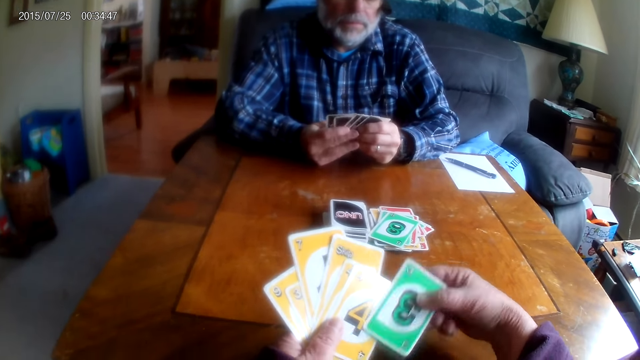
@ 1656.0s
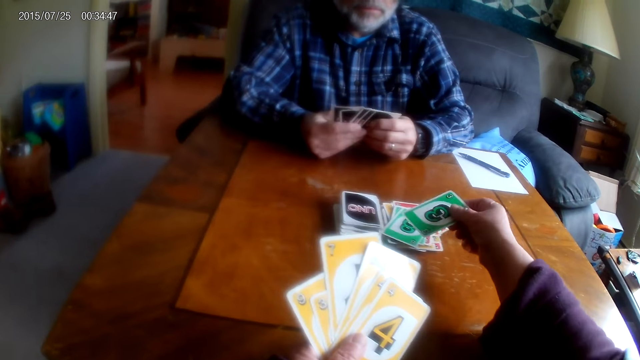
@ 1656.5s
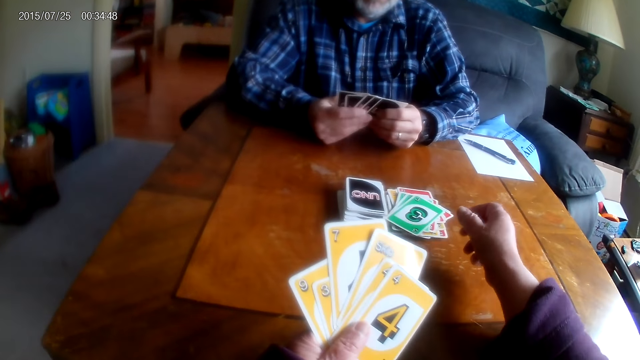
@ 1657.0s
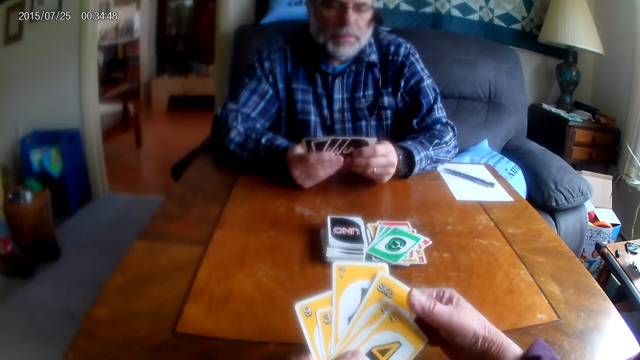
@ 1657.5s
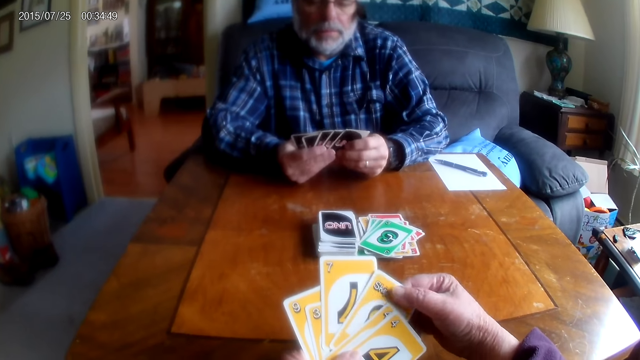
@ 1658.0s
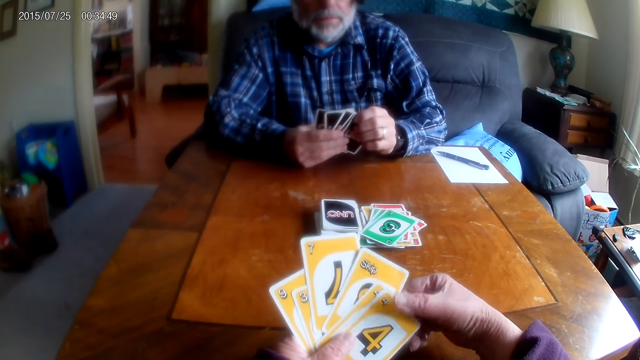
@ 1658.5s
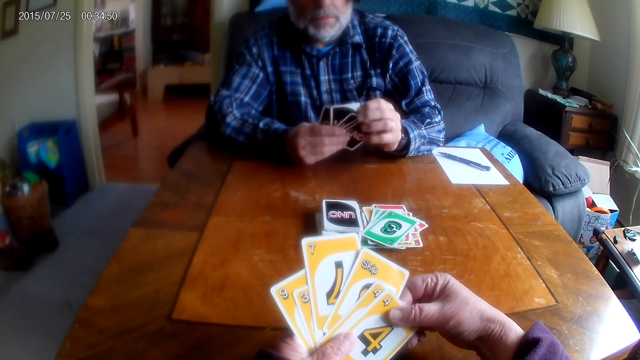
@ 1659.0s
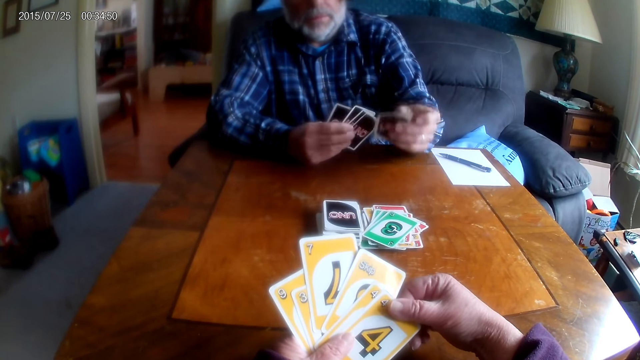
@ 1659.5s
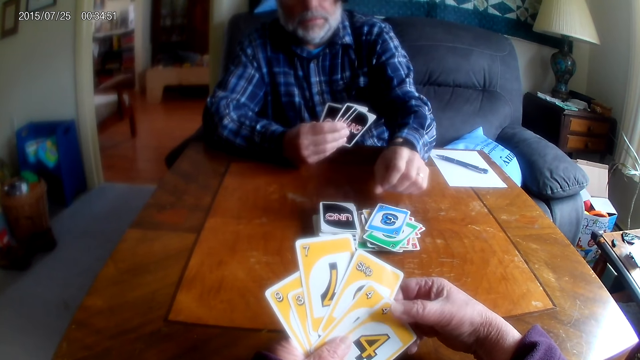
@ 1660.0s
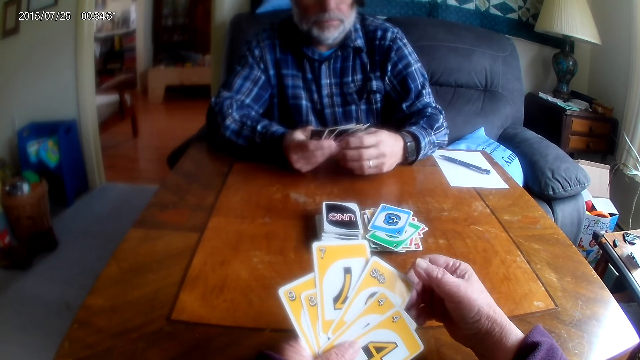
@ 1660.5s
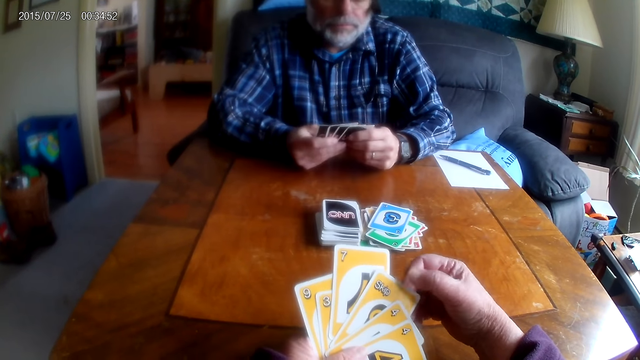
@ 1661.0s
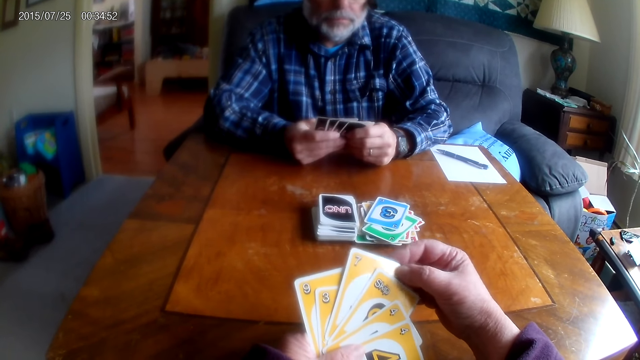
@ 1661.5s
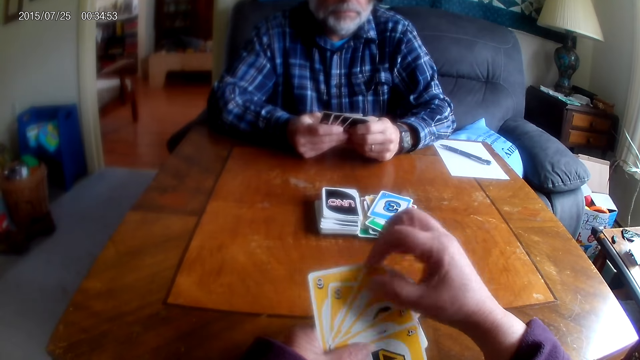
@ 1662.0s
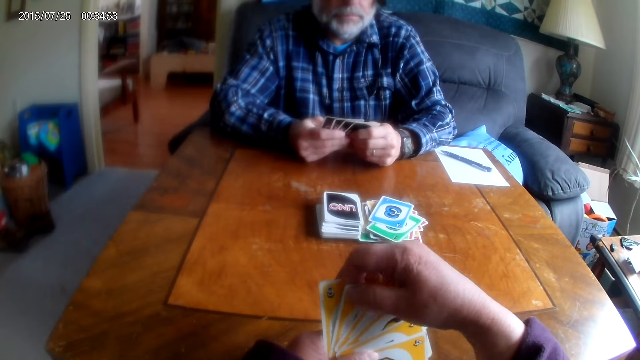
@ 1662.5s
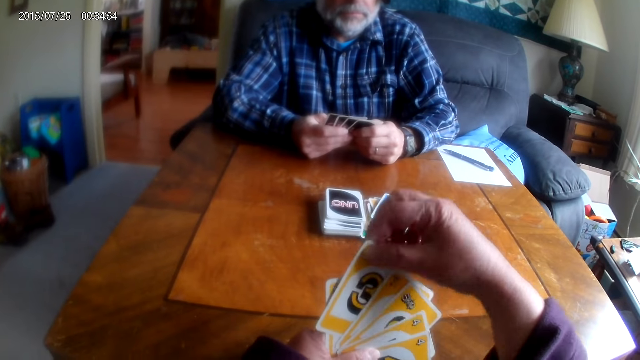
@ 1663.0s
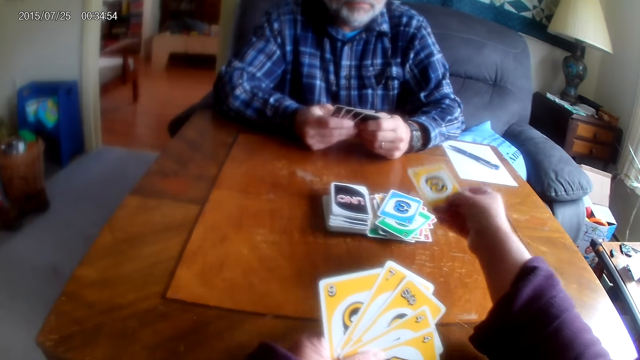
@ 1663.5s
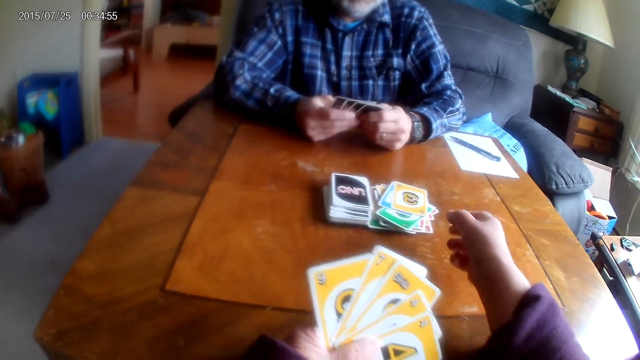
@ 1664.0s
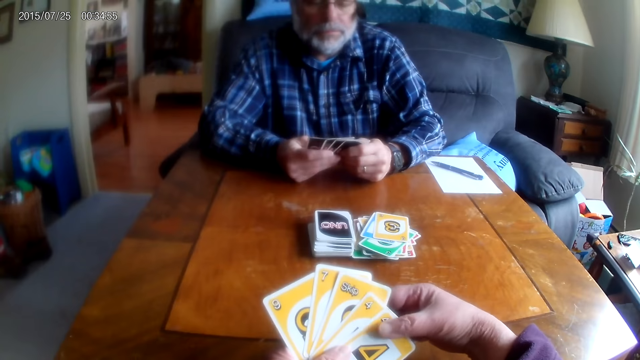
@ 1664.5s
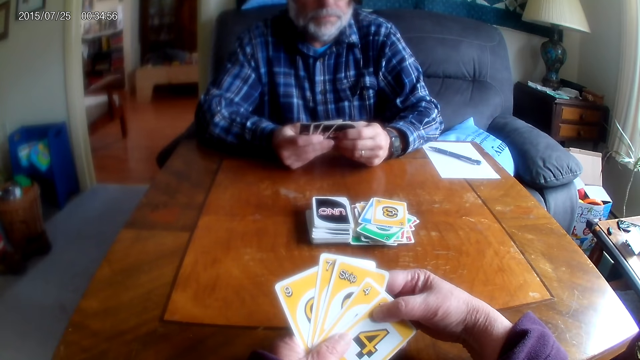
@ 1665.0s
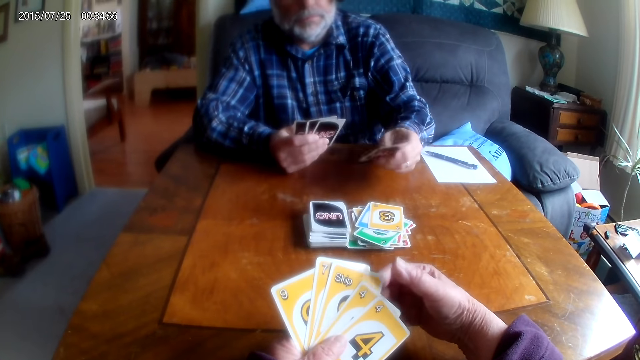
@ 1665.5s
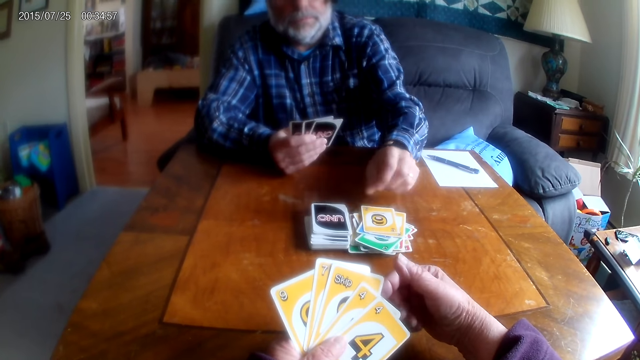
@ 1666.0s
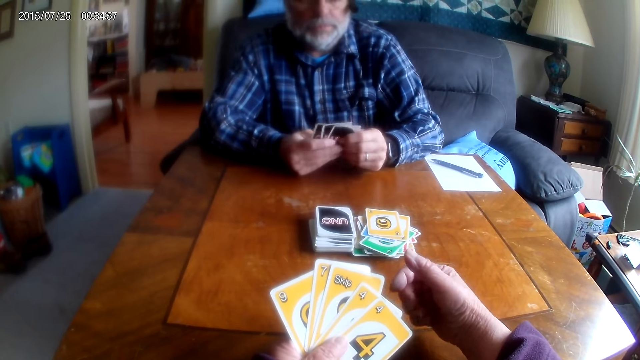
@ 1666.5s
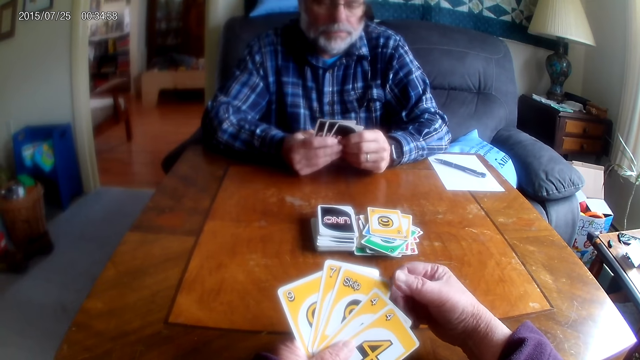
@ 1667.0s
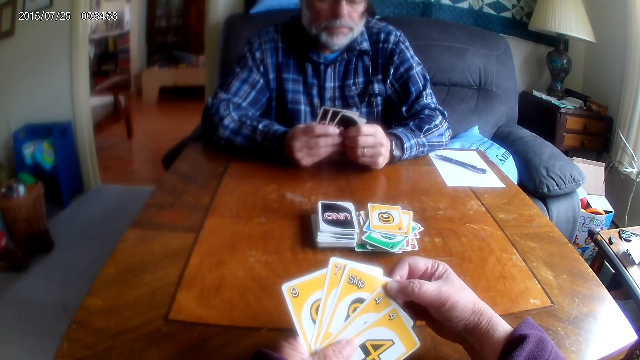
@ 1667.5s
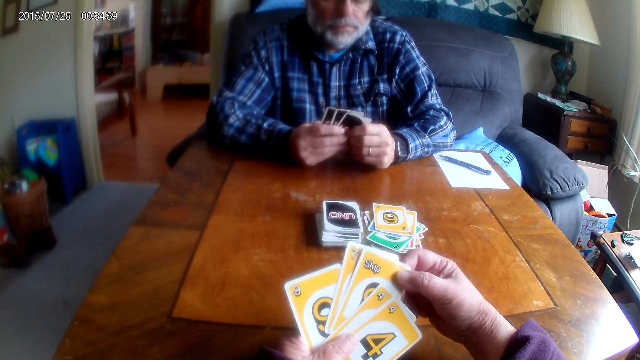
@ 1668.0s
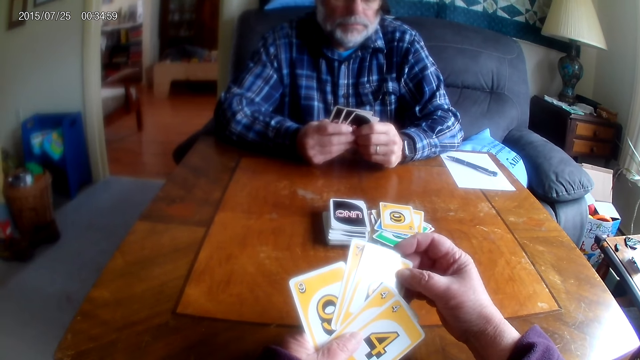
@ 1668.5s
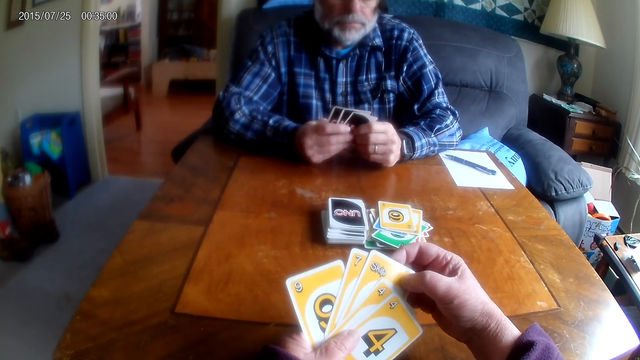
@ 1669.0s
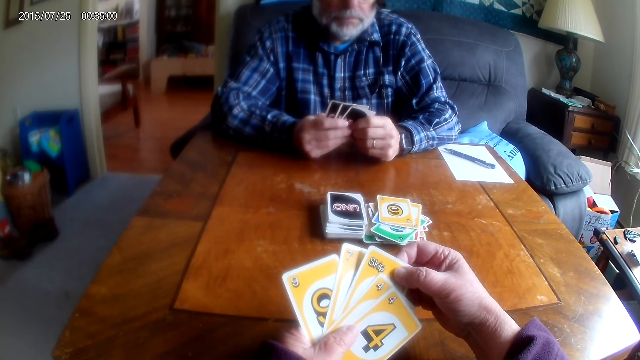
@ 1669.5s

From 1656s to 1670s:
The camera wearer places a card on the table. A man places a card on the table. The camera wearer places a card on the table. The man places a card on the table.

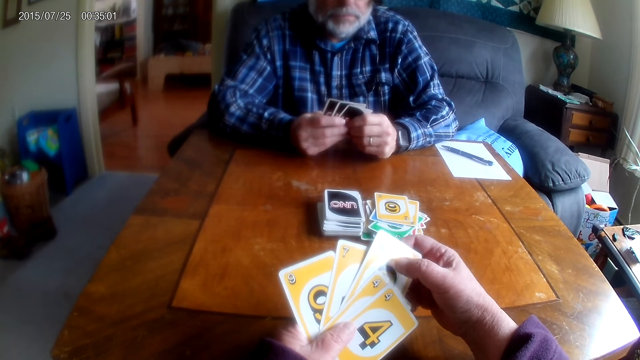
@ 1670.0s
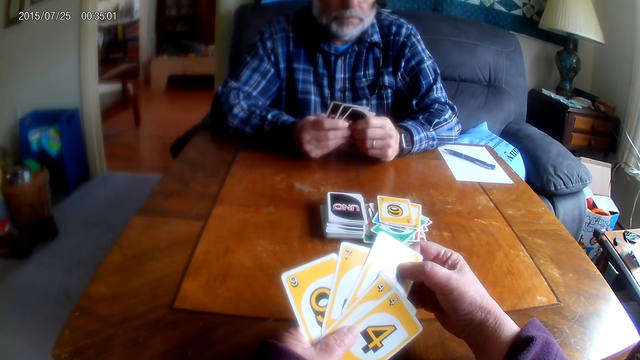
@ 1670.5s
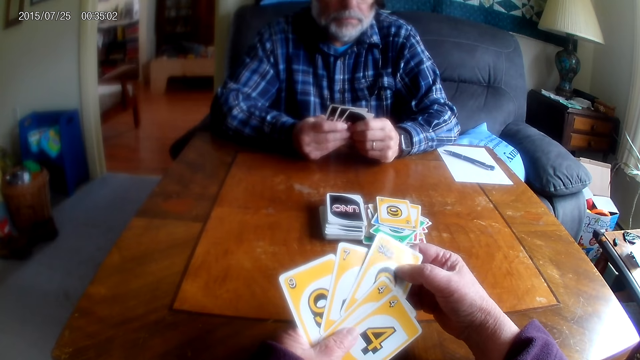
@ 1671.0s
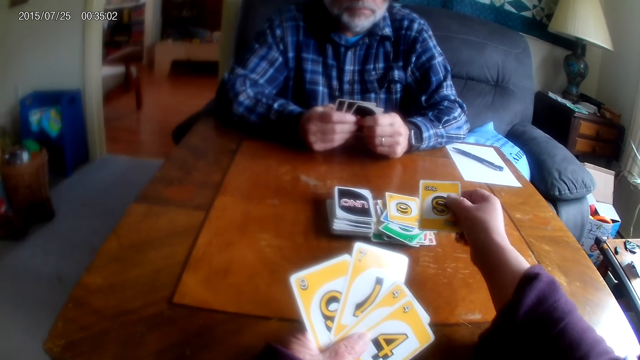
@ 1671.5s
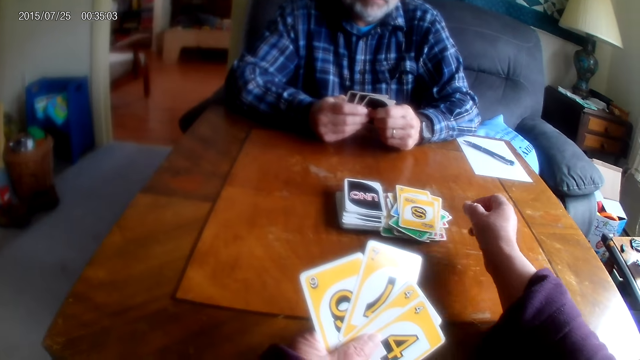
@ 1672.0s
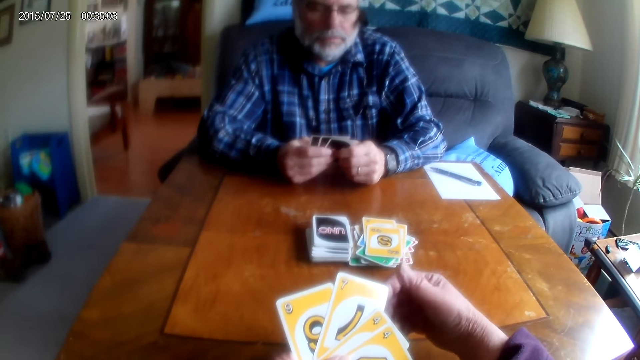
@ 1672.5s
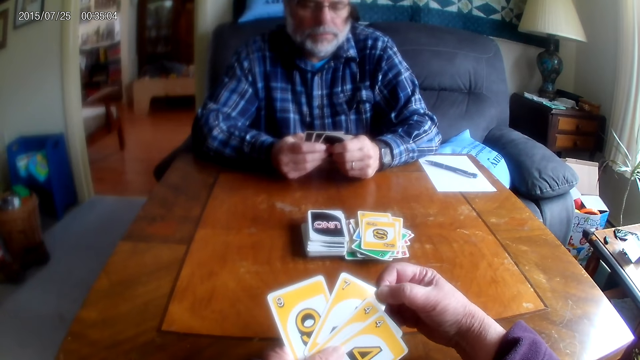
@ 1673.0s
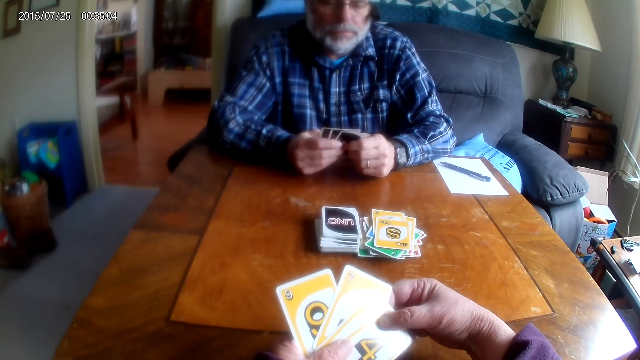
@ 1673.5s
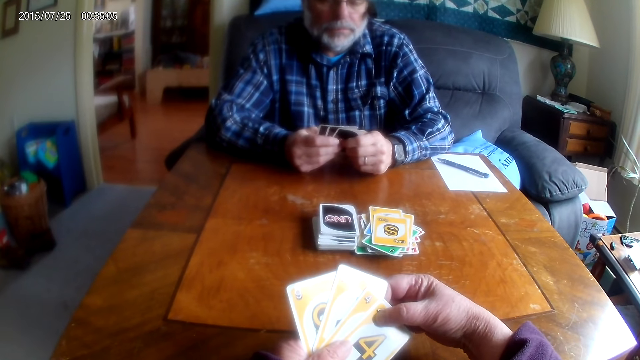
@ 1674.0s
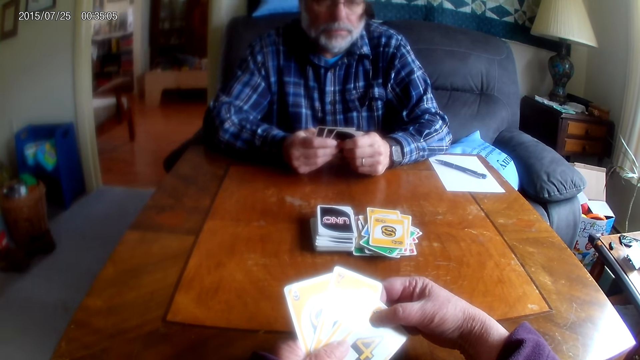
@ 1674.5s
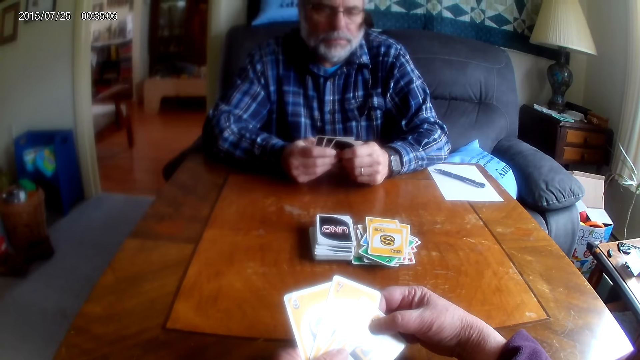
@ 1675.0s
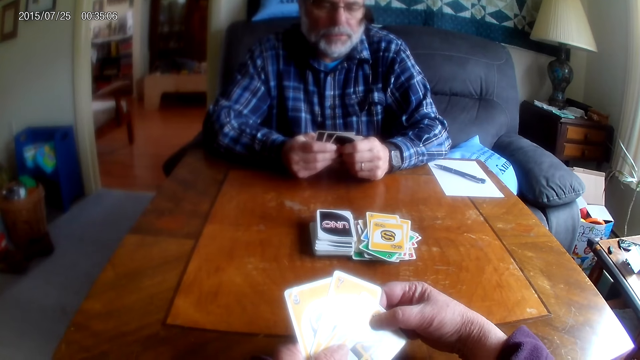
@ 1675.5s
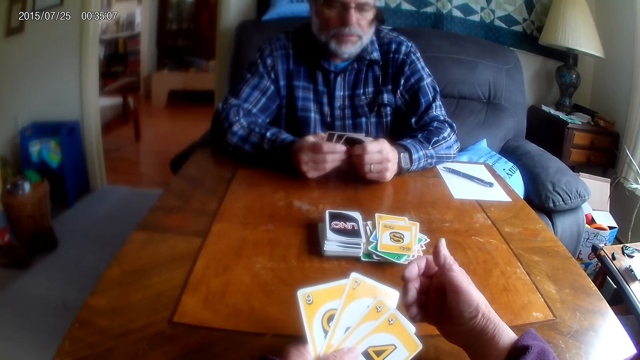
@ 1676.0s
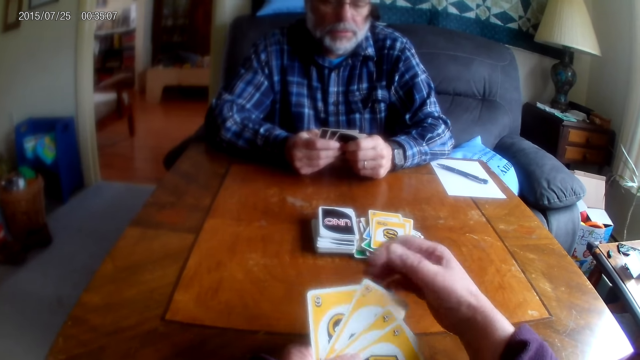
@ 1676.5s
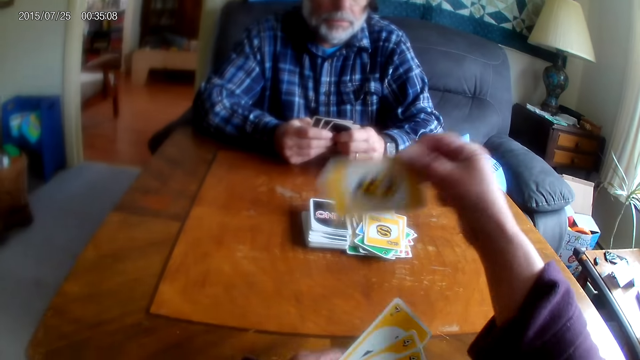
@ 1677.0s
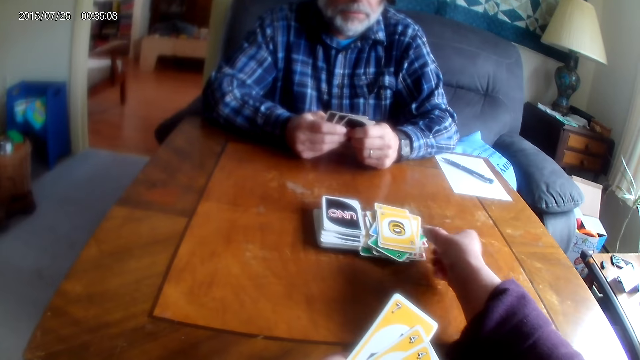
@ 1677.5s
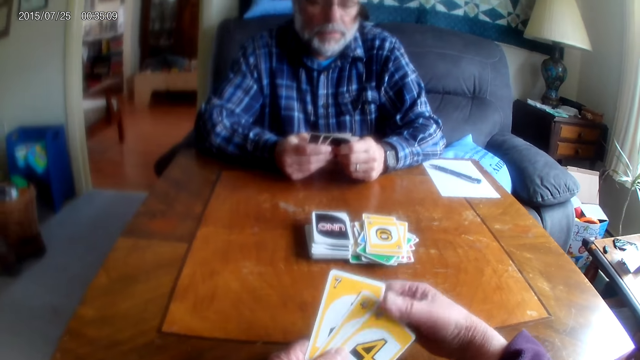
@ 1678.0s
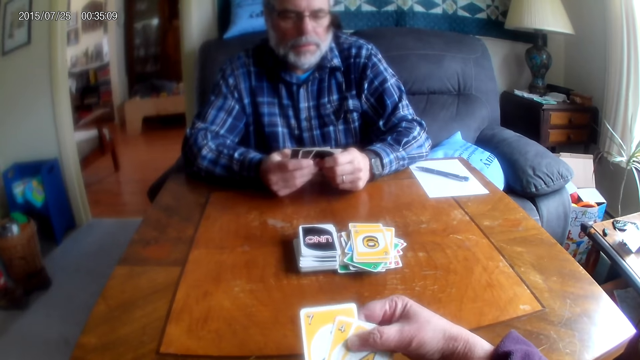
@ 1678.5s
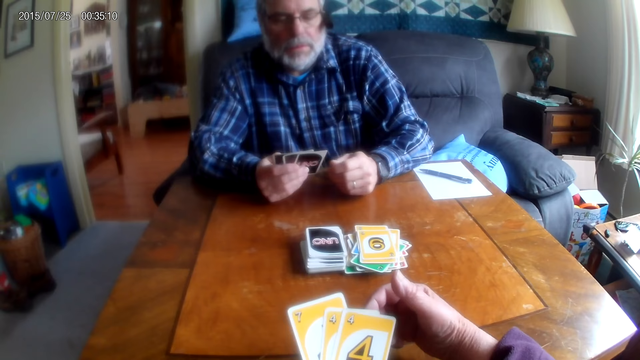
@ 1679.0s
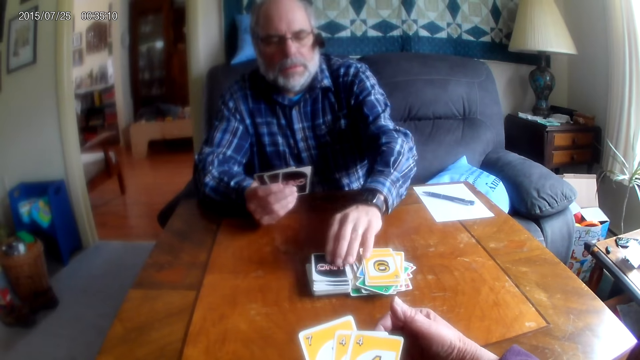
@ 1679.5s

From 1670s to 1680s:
The camera wearer places a card on the table. They converse with a man. They place a card on the table.
